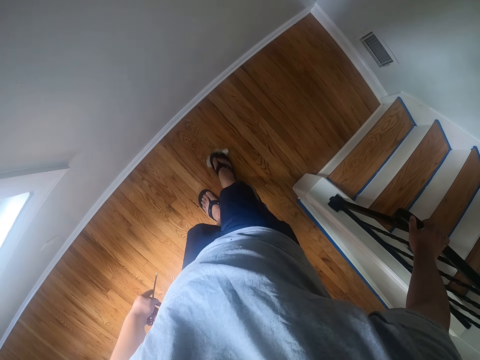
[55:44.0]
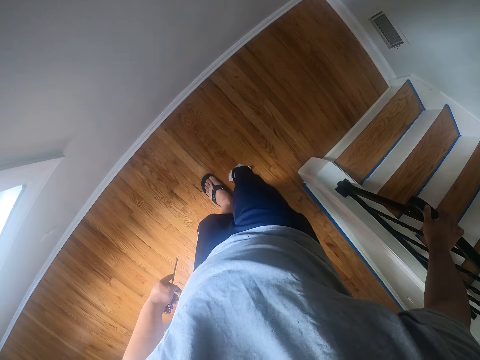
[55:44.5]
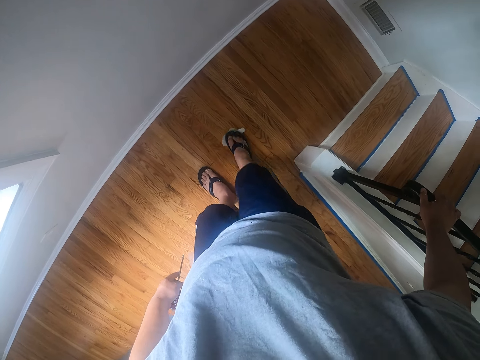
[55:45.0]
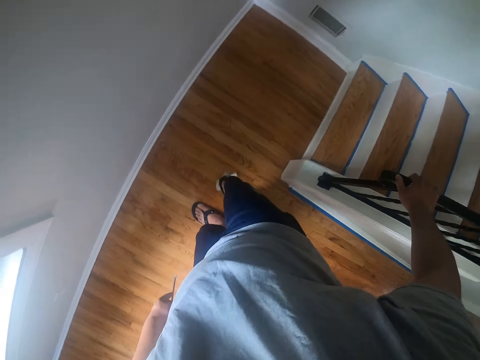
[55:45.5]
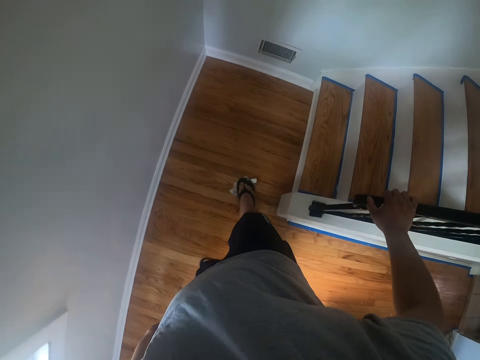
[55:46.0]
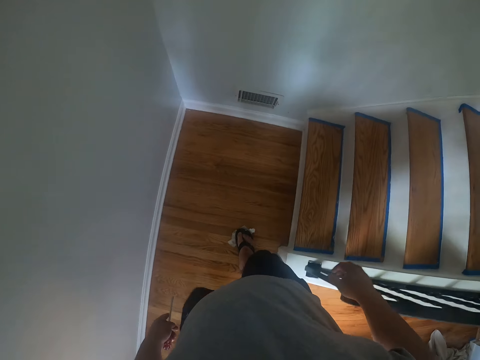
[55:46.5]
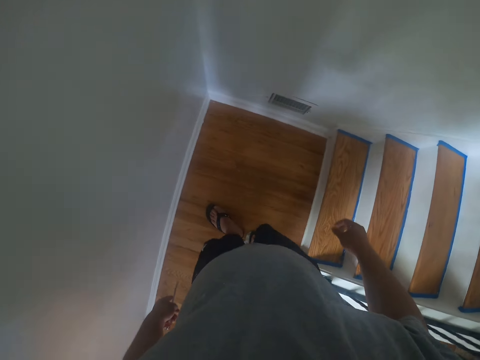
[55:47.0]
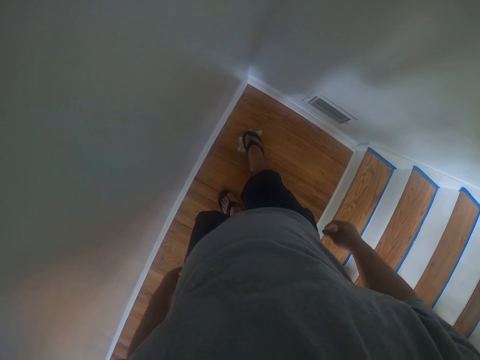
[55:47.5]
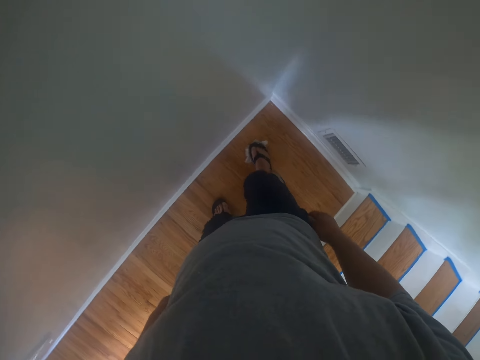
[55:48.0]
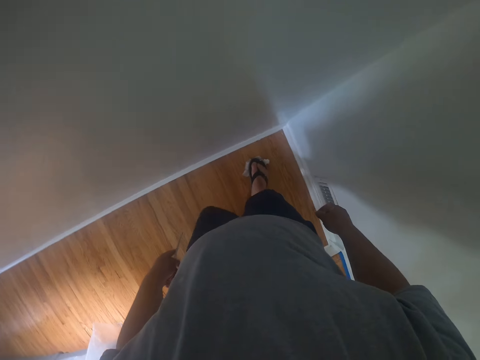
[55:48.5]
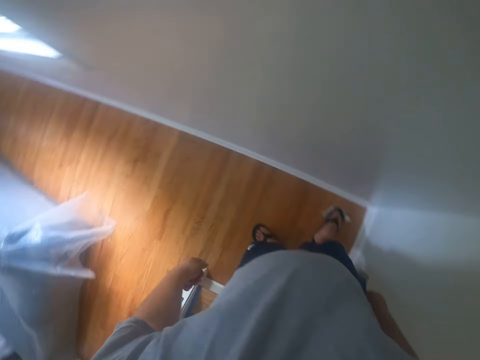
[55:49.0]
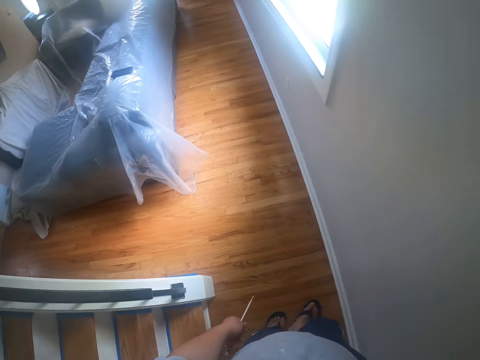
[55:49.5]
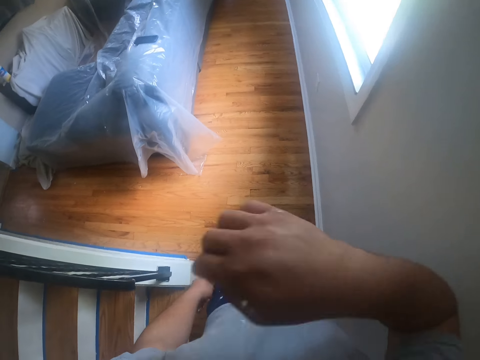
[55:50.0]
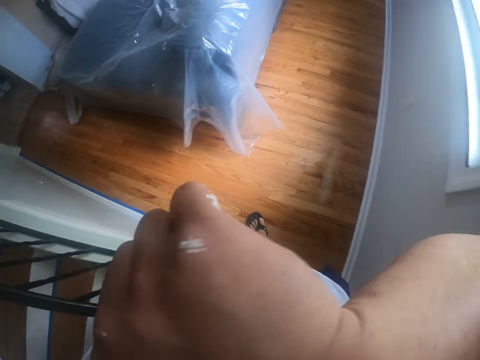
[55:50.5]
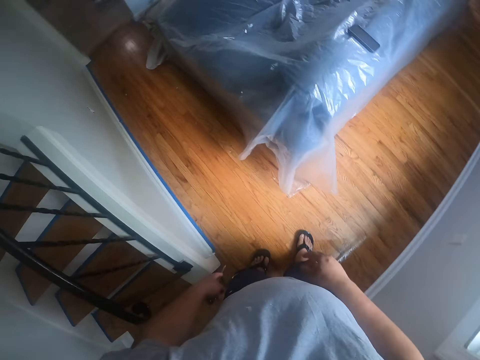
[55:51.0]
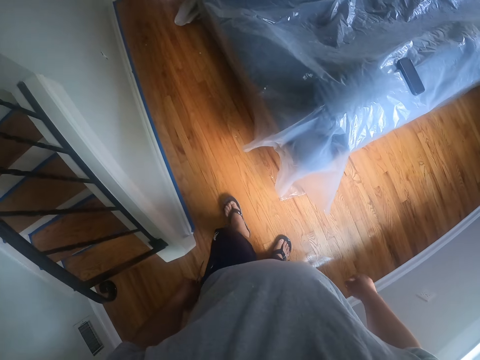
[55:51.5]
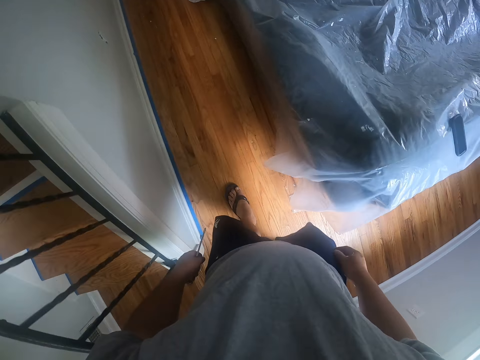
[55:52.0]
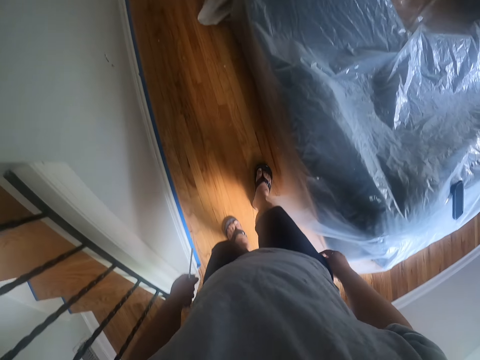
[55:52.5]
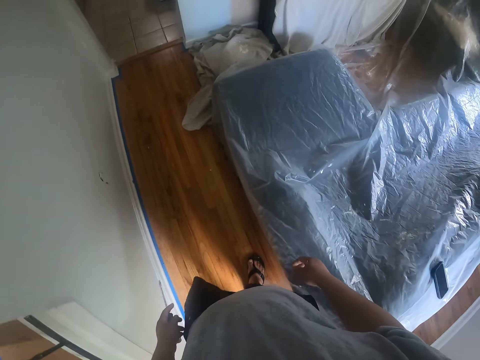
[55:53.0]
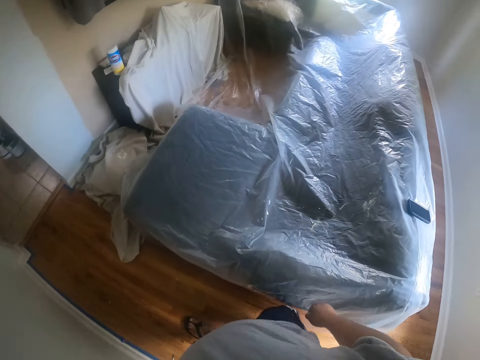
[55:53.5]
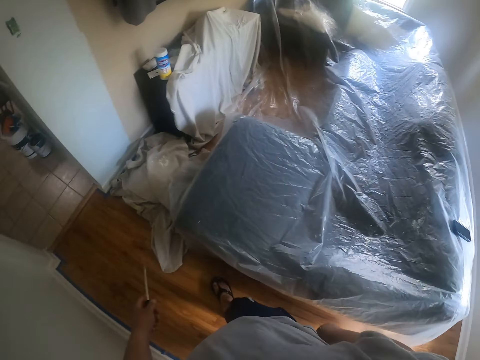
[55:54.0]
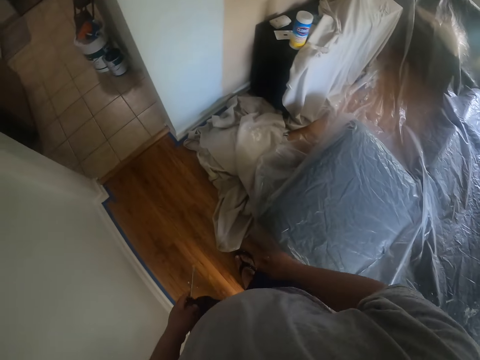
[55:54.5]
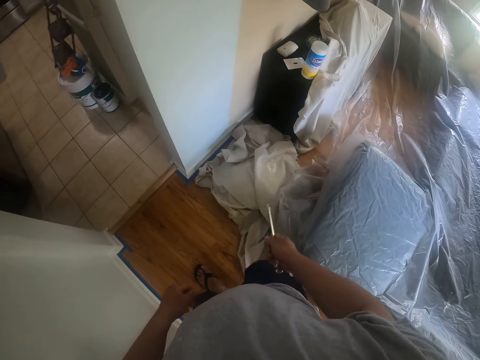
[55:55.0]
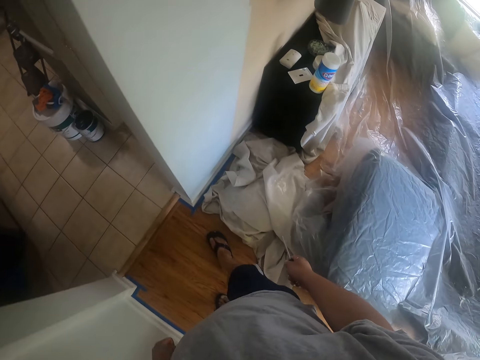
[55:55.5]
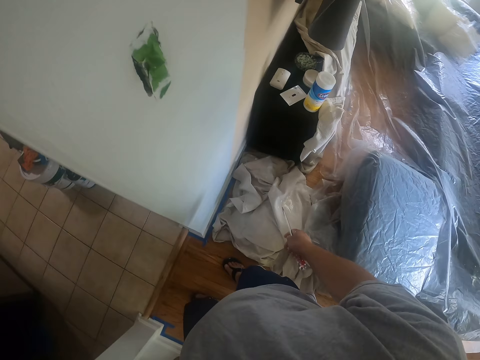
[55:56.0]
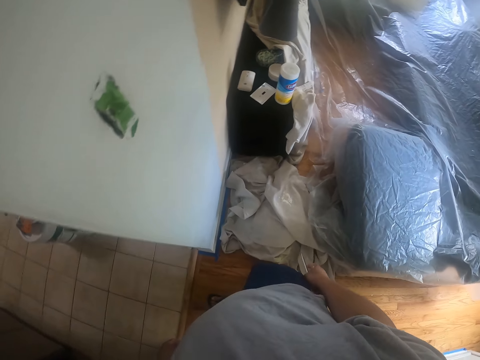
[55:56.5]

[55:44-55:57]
The camera wearer walks round the room. He turns left. He cleans his face with his right hand. He walks towards a cloth on the floor. He walks round the room. He passes the screwdriver from his right hand to his left hand. He picks up a screw with his right hand.

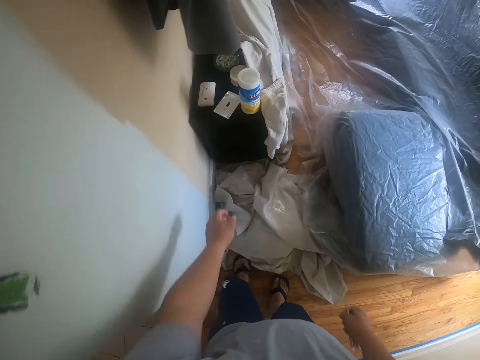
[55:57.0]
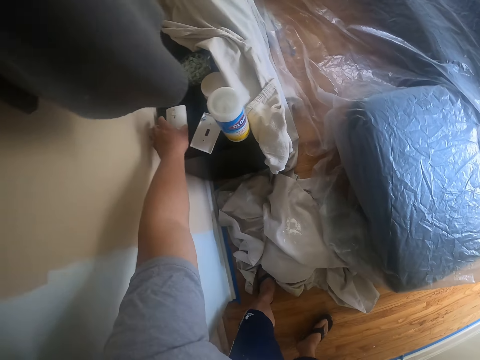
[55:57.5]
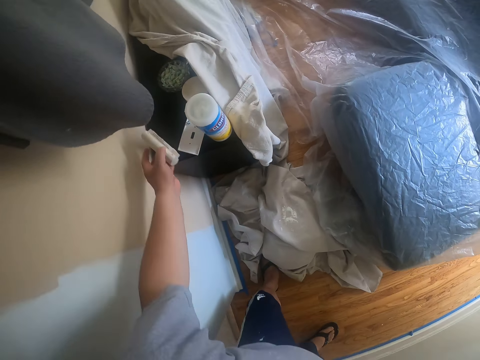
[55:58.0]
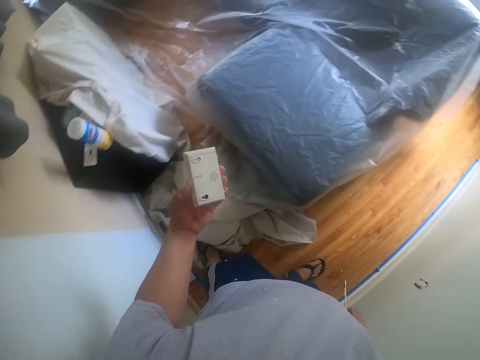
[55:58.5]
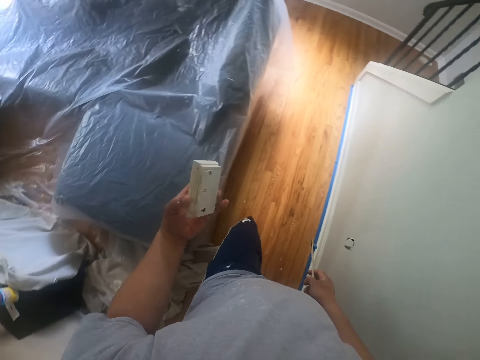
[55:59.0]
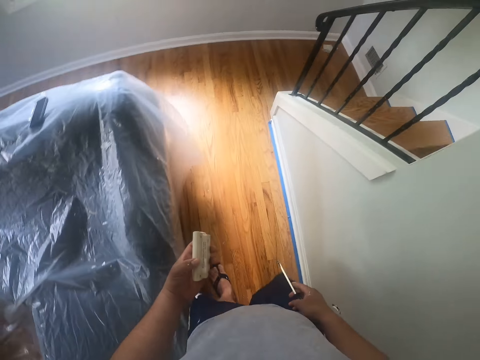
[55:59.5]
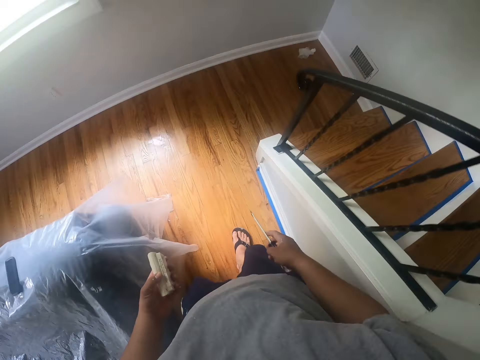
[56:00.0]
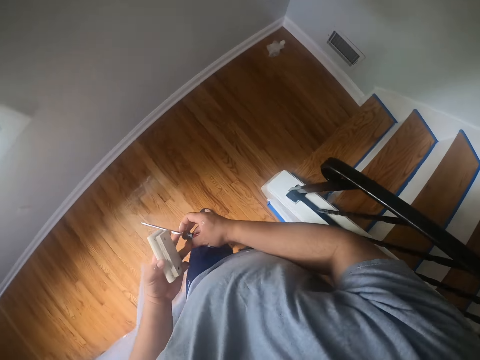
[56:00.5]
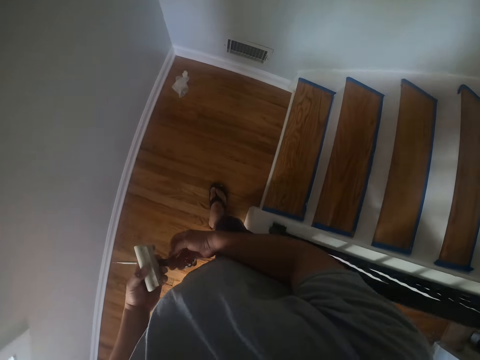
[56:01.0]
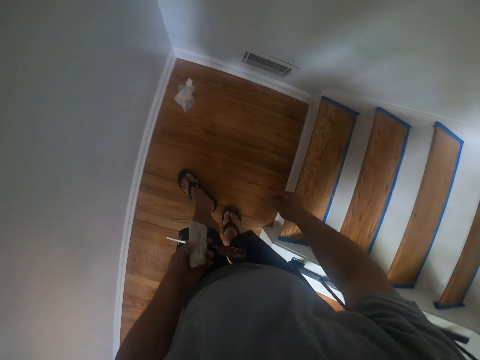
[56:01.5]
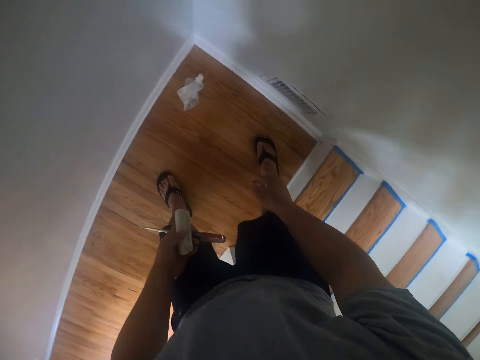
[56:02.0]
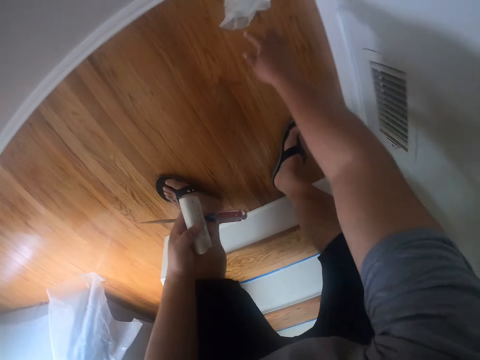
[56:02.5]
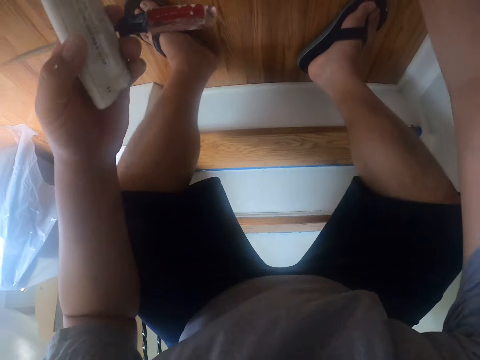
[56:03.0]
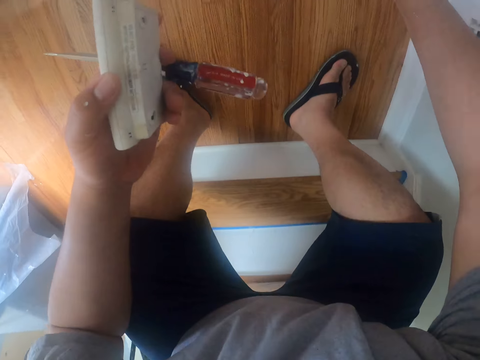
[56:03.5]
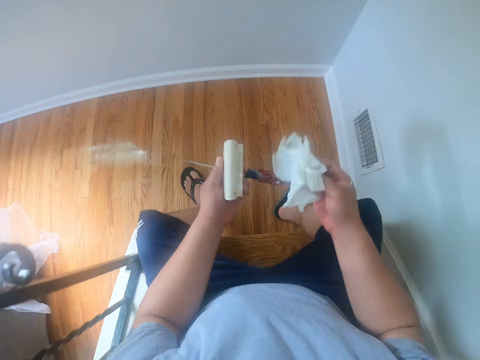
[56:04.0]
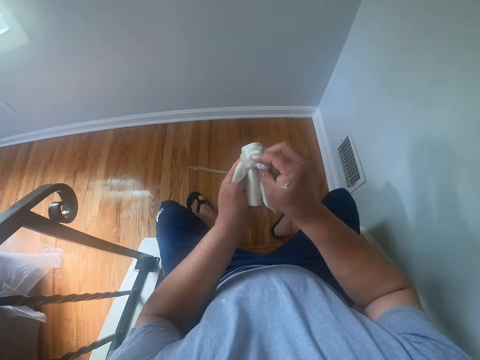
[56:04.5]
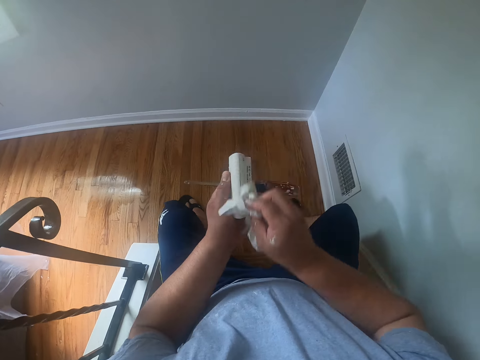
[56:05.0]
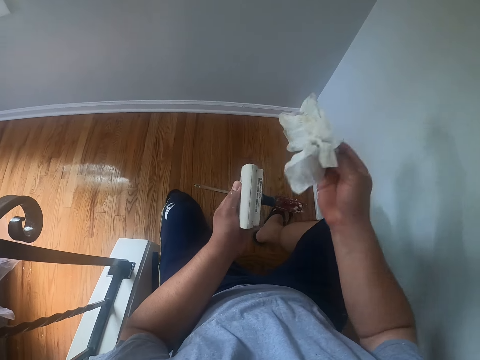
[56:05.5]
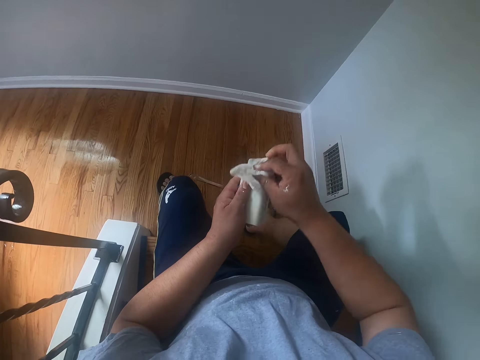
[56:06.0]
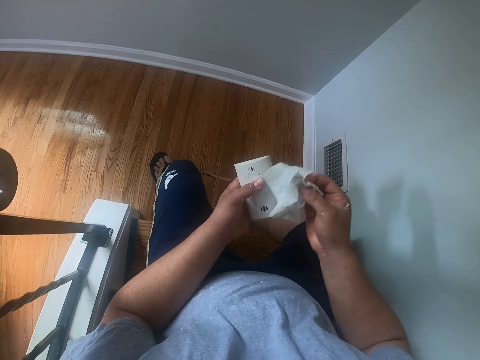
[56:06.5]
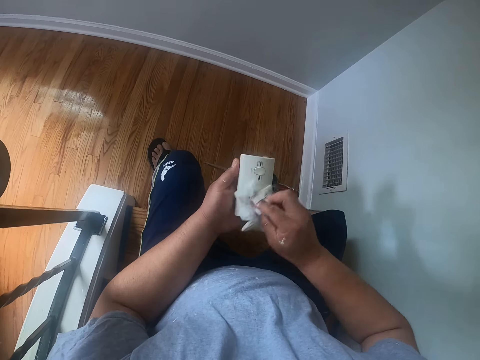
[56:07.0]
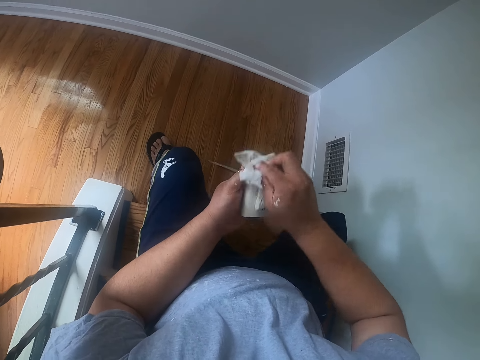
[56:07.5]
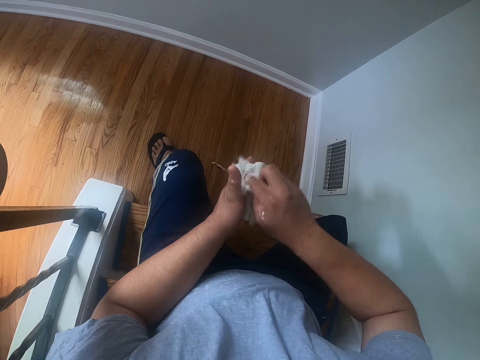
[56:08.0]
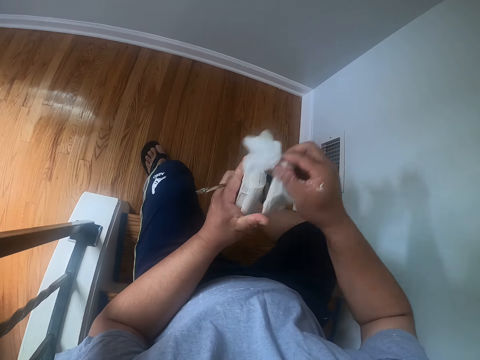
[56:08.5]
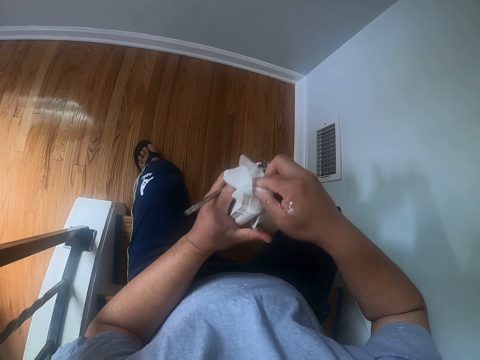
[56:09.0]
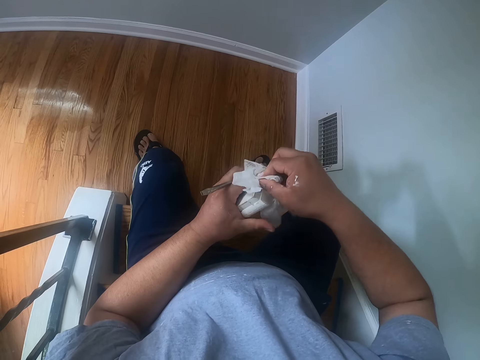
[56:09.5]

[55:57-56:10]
The camera wearer picks up a door bell from a table with his left hand. He walks to the wipes on the floor. He walks round the room. He picks the wipes from the floor with his right hand. He sits on a stair. He cleans the door bell with the wipes in his hands.
